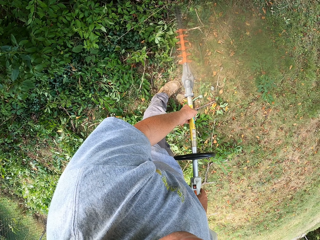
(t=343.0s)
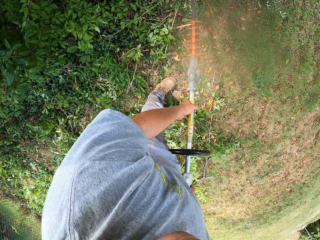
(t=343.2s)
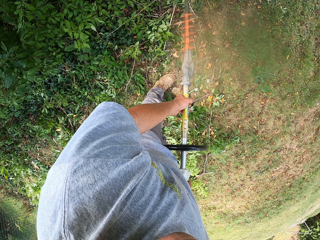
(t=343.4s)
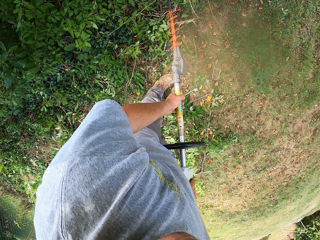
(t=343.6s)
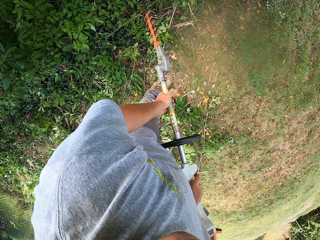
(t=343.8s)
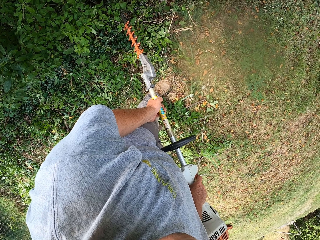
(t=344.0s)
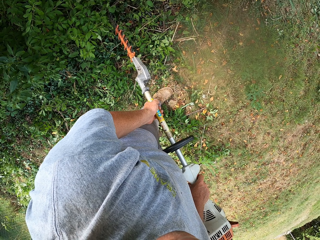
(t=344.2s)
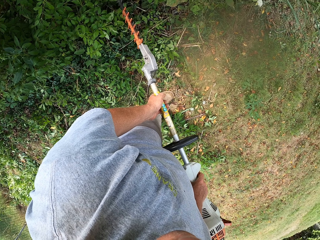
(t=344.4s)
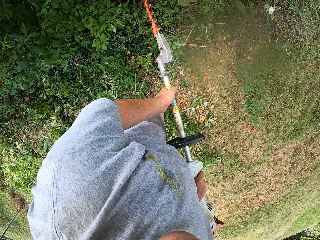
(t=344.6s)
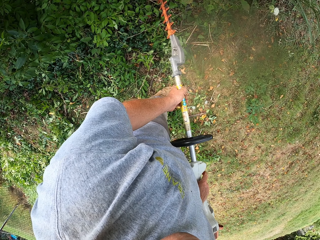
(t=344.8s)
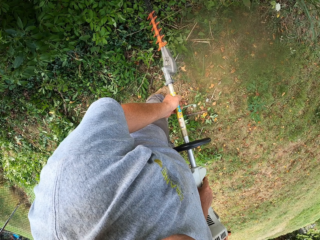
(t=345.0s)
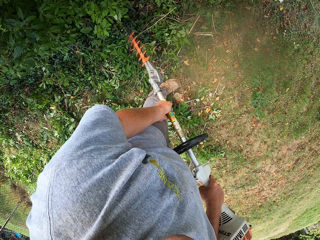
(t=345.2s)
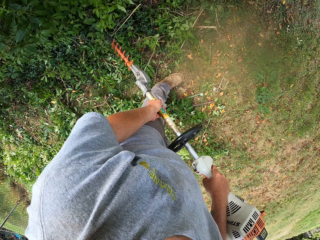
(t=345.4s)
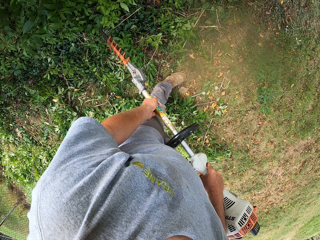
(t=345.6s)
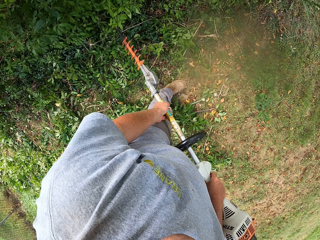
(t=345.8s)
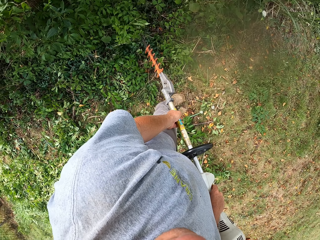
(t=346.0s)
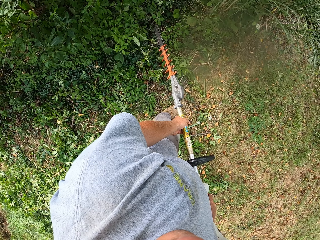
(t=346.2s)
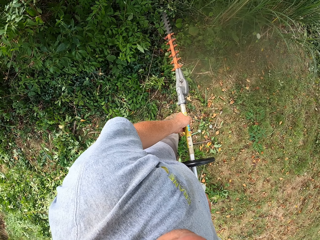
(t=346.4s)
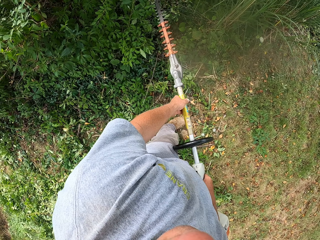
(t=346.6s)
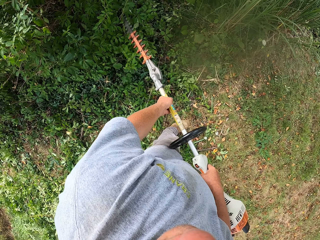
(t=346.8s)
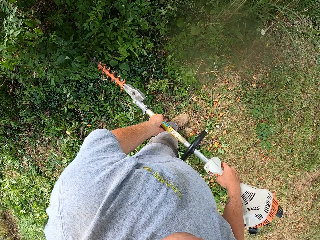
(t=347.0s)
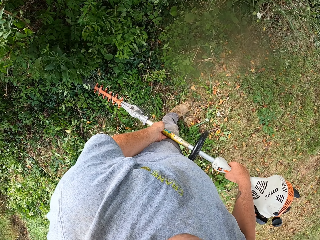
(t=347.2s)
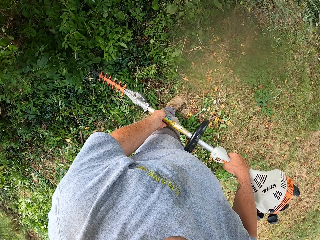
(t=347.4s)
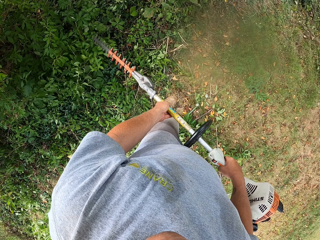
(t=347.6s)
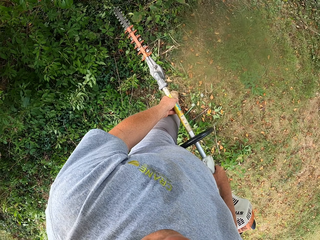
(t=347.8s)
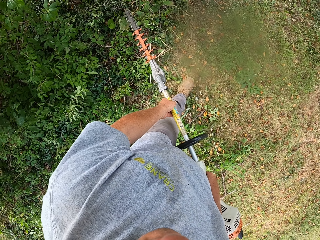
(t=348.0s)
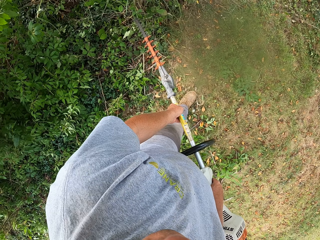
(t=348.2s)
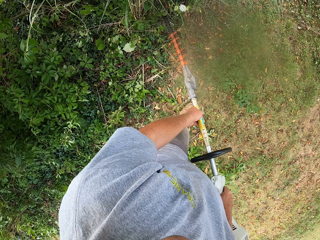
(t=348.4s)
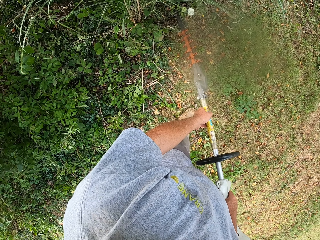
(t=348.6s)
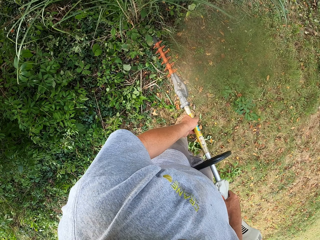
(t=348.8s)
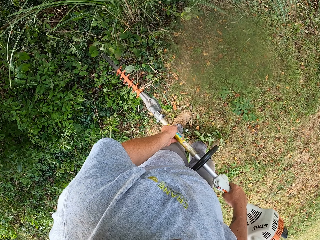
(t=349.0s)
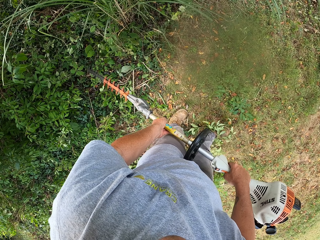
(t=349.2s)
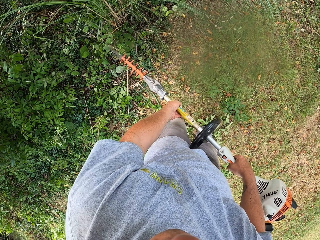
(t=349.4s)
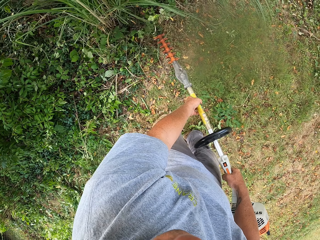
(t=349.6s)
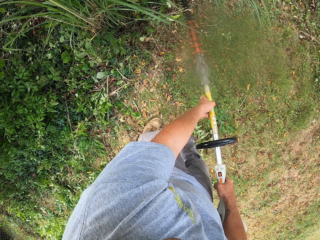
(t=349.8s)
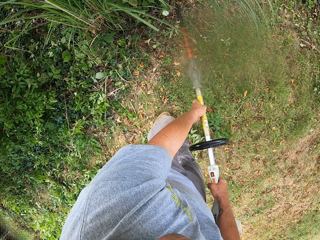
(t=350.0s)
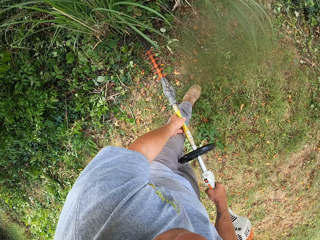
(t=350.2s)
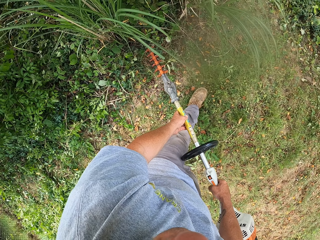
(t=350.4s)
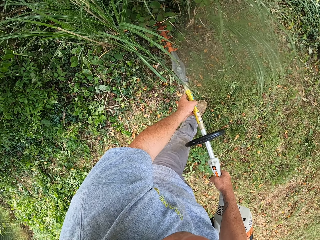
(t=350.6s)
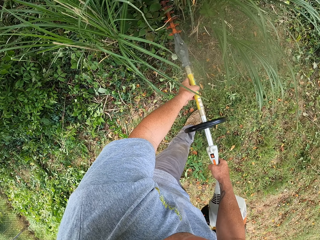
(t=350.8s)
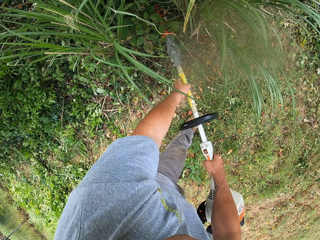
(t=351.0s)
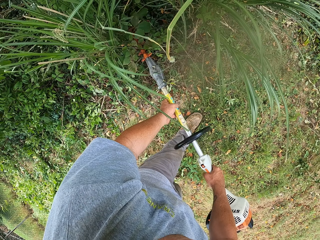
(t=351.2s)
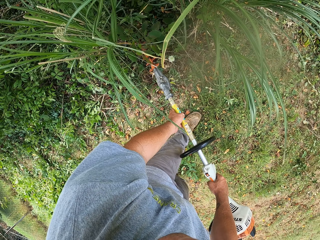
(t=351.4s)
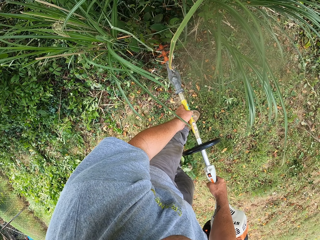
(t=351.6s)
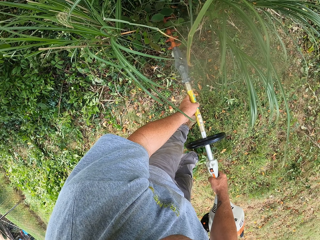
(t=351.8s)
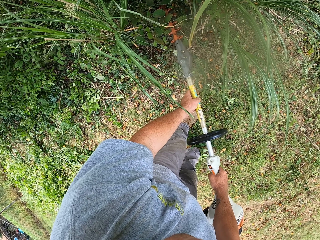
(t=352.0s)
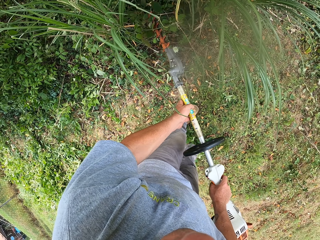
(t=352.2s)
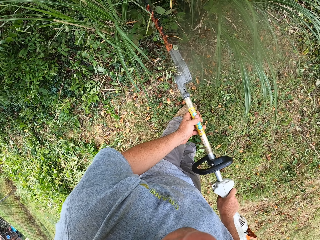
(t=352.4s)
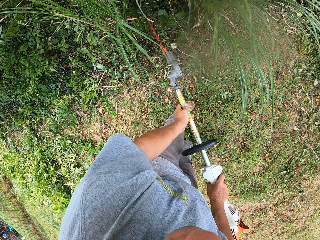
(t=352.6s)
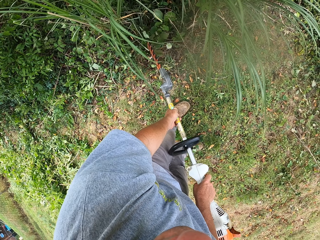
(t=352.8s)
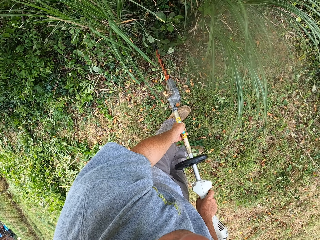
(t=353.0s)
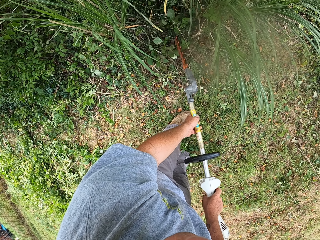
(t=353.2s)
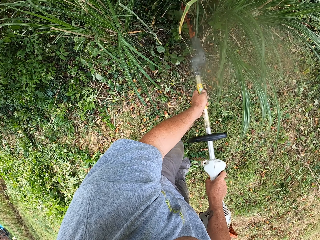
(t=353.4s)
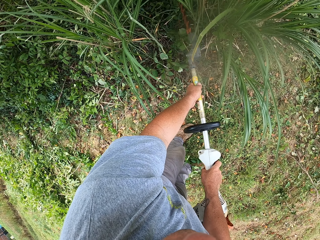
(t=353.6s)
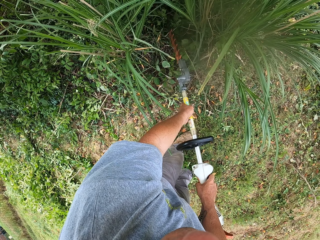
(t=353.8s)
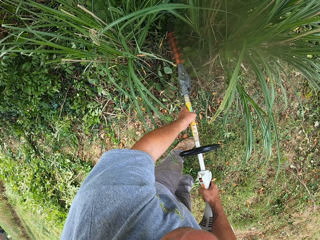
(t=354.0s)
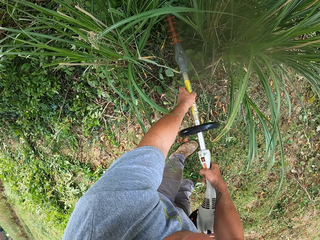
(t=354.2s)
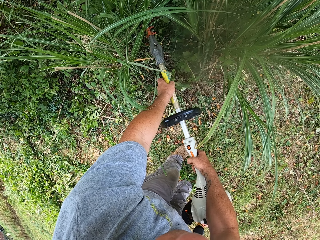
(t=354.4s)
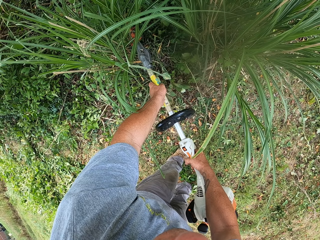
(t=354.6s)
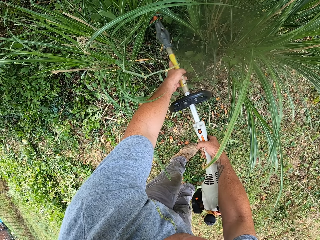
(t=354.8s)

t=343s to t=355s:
The camera wearer looks around the compound. They trim the fence.

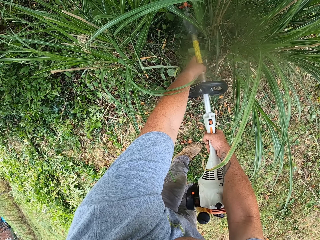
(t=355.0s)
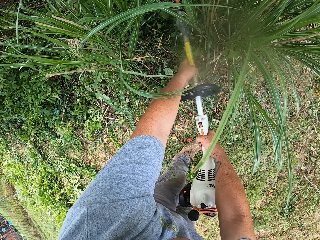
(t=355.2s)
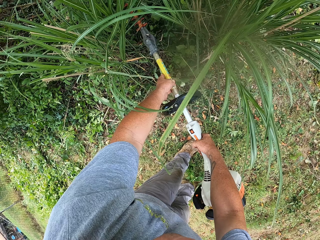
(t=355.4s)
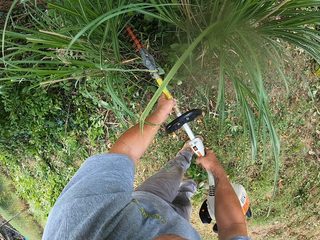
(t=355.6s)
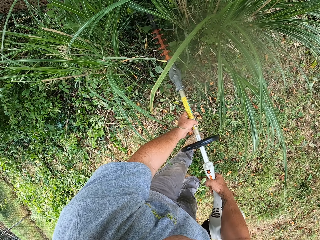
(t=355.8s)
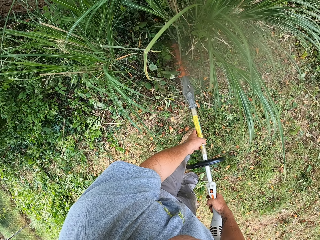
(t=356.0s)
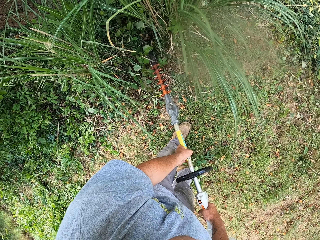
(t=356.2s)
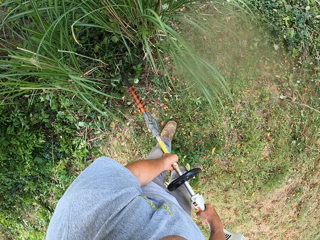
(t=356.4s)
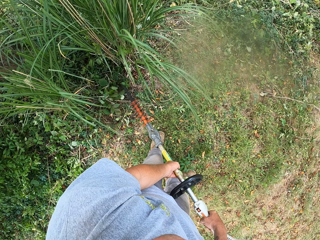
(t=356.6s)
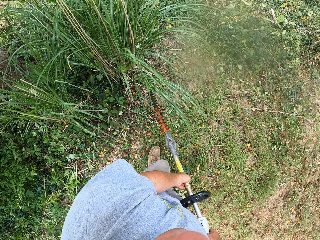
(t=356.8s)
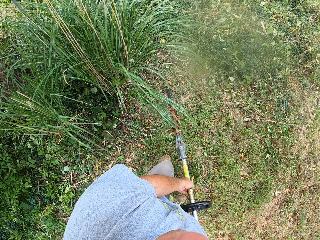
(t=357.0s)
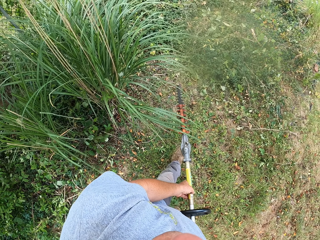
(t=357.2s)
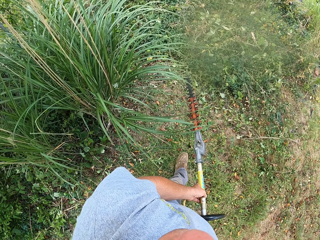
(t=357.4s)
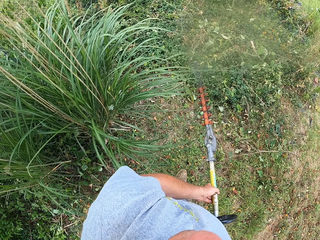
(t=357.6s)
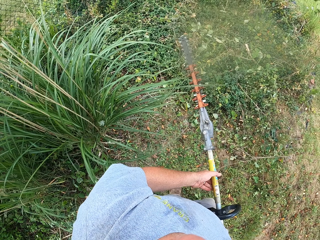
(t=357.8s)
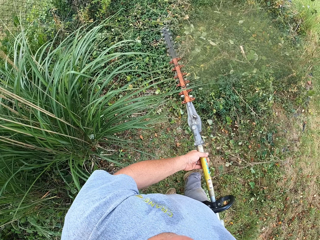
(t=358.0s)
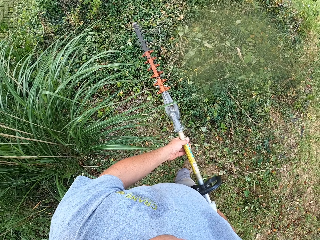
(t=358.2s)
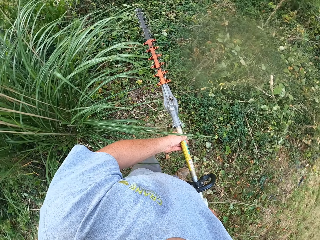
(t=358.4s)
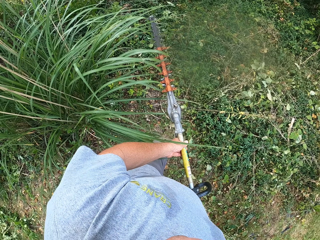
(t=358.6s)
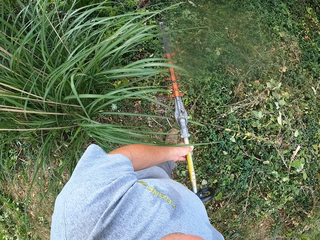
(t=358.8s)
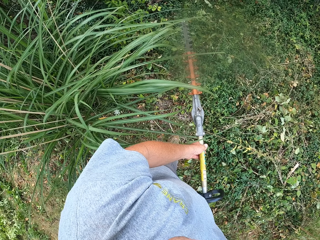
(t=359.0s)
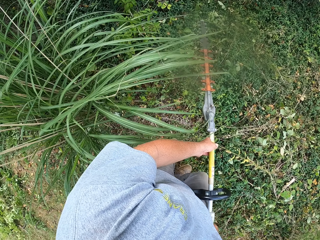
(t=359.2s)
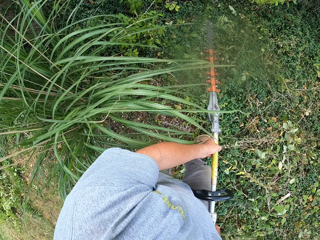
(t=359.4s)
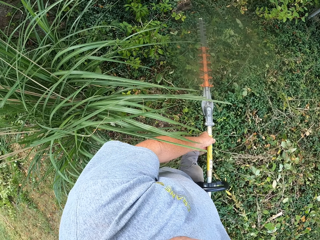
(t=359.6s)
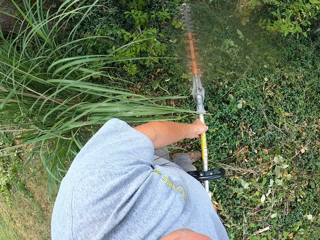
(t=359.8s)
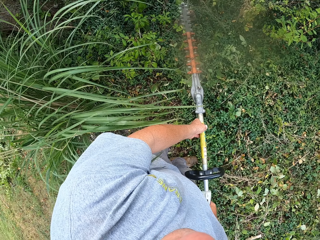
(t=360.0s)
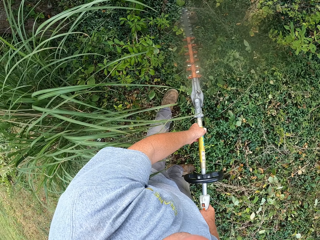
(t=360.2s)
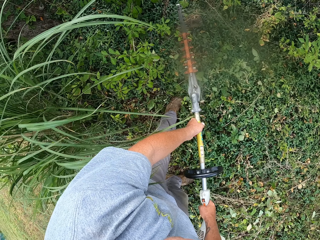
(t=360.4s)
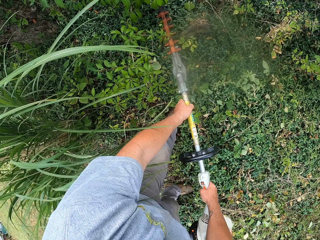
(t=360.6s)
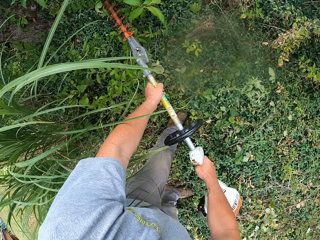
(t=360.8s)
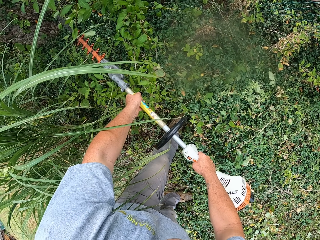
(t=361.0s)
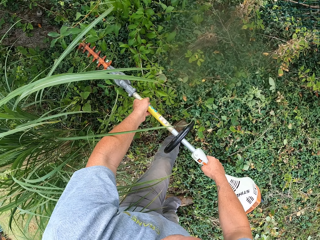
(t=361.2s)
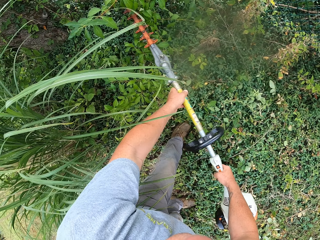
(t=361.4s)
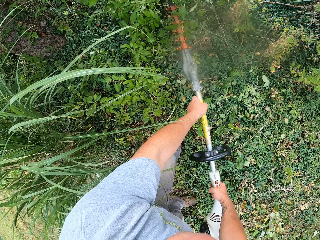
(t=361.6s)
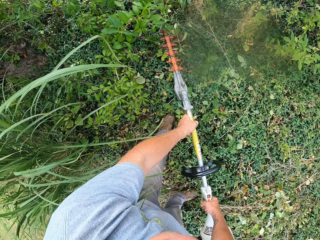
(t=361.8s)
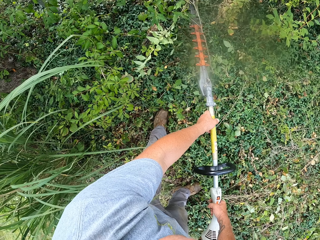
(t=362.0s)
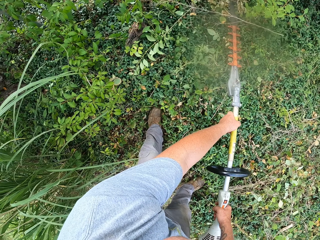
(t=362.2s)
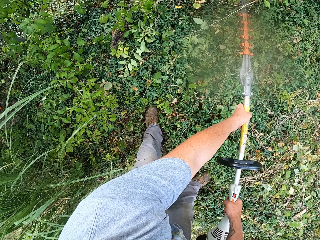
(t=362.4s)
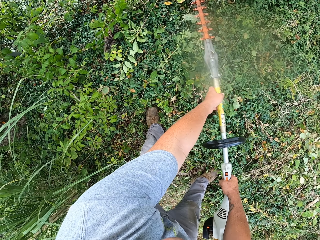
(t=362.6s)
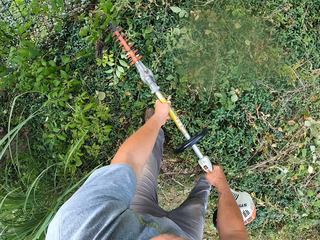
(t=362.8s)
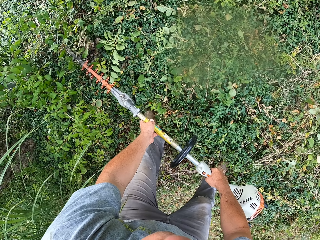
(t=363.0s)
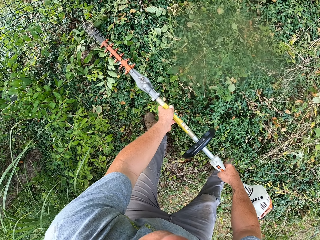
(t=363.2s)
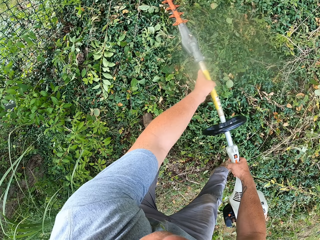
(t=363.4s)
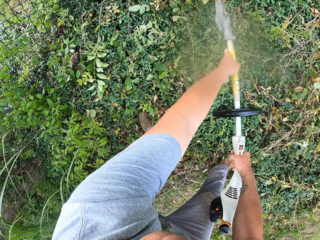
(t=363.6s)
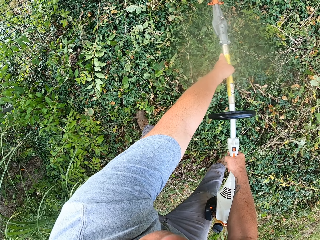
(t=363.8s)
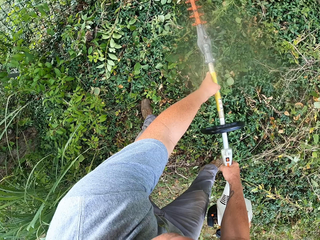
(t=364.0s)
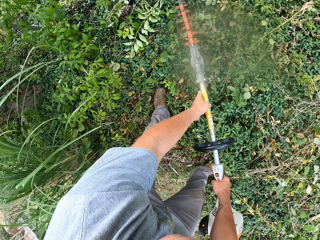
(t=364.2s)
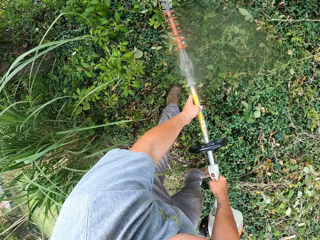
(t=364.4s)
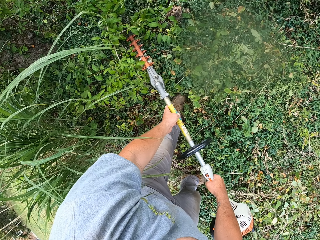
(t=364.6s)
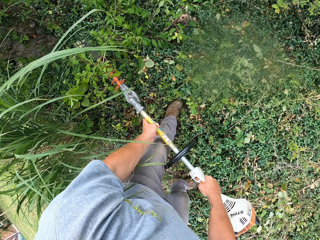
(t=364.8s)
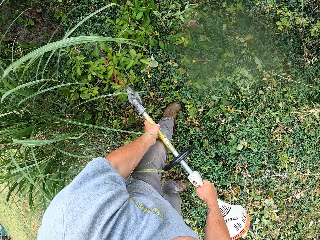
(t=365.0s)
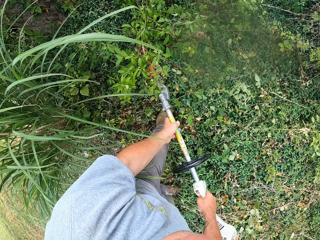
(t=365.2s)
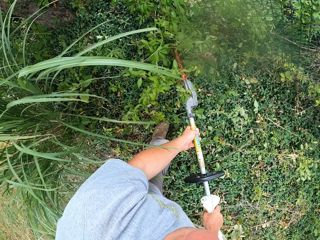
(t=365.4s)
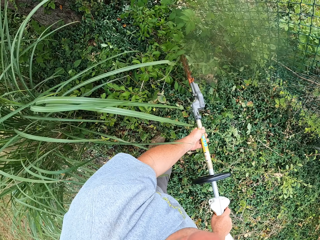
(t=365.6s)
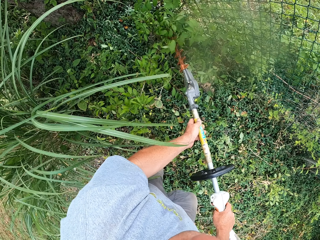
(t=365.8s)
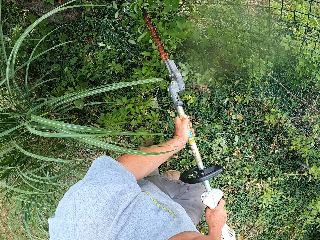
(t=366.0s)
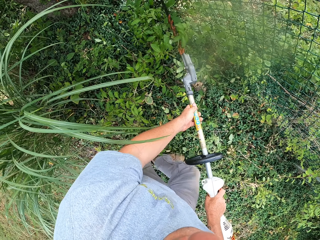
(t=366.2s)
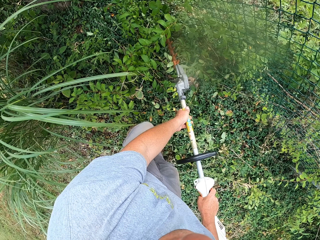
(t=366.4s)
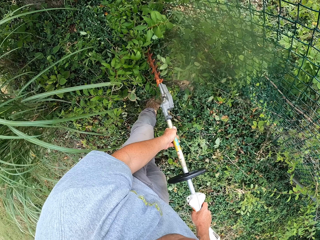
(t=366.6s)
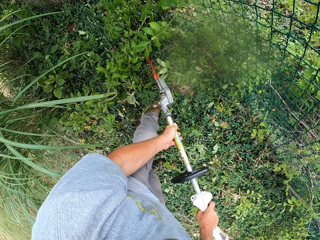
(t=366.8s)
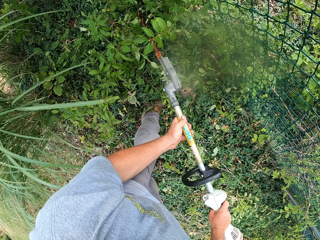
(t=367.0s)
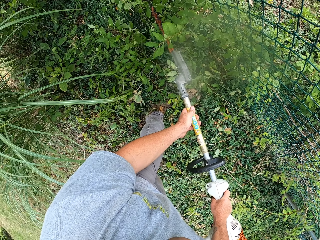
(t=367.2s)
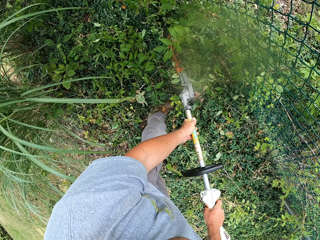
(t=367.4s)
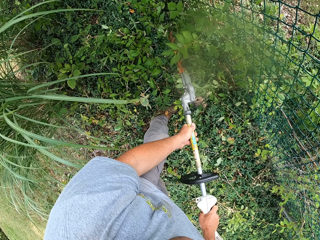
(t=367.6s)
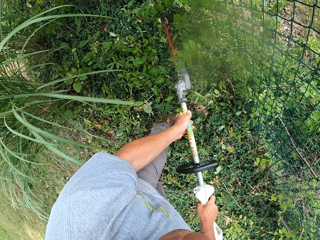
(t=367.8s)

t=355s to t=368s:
The camera wearer walks around the compound. They cut the tree with a trimming machine. They trim the fence with the machine.
